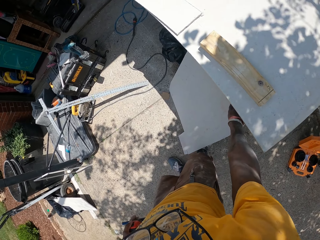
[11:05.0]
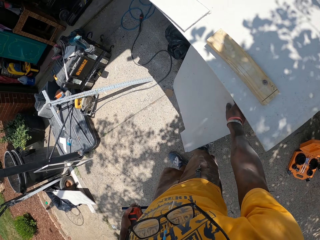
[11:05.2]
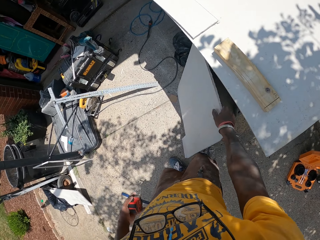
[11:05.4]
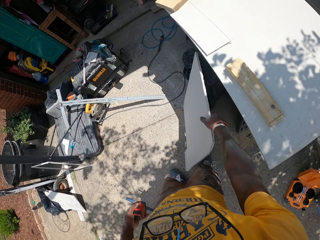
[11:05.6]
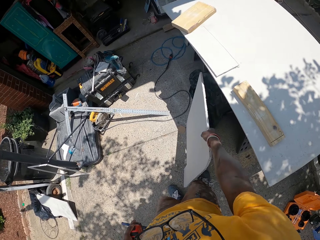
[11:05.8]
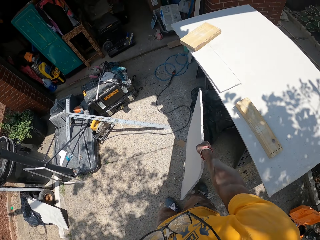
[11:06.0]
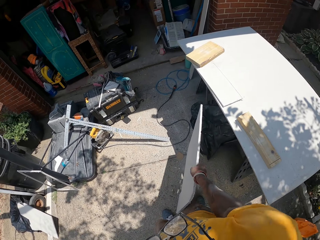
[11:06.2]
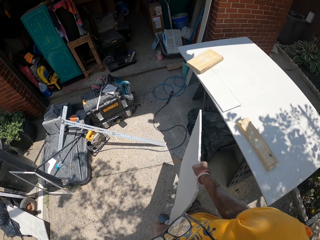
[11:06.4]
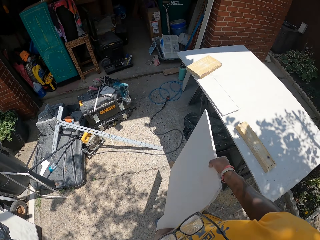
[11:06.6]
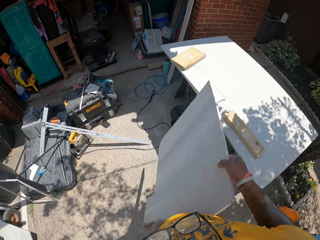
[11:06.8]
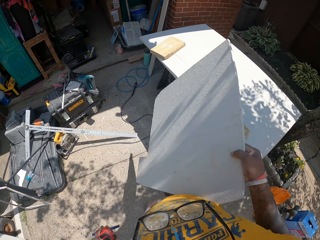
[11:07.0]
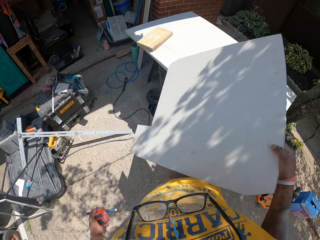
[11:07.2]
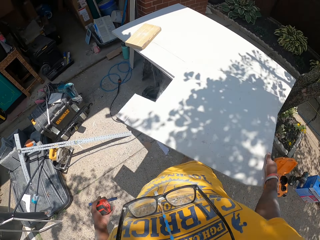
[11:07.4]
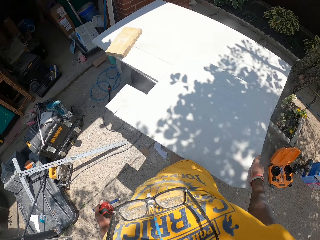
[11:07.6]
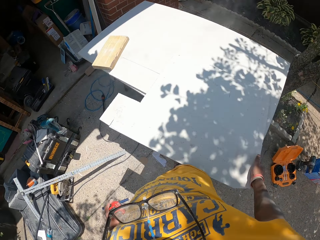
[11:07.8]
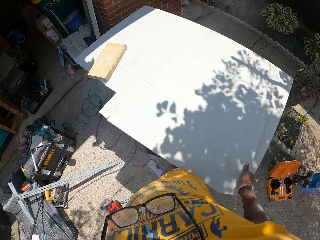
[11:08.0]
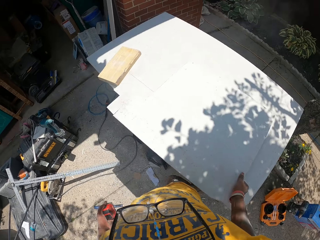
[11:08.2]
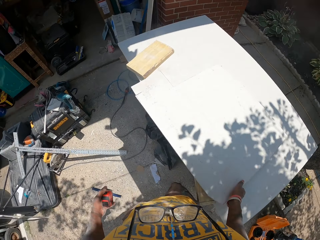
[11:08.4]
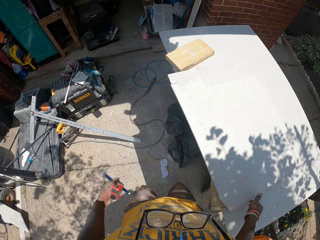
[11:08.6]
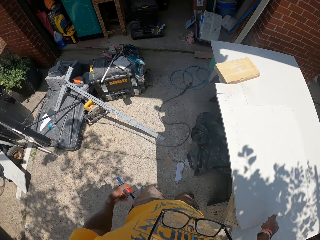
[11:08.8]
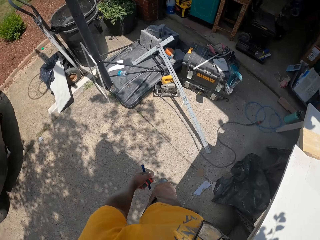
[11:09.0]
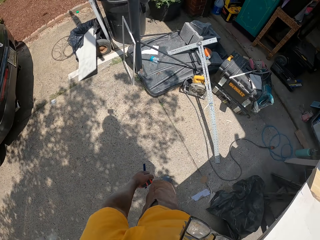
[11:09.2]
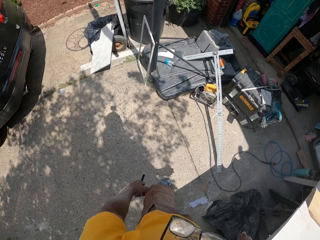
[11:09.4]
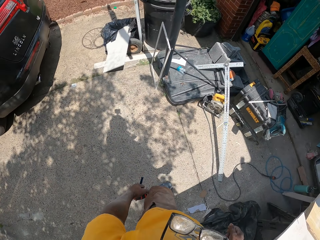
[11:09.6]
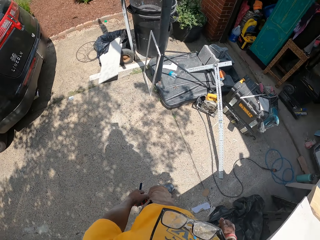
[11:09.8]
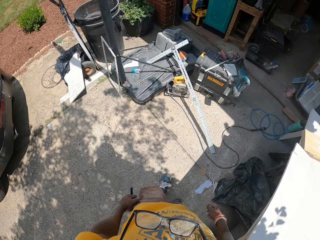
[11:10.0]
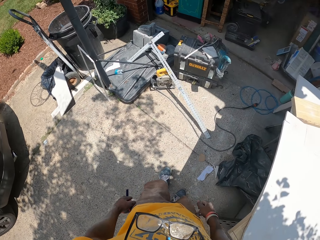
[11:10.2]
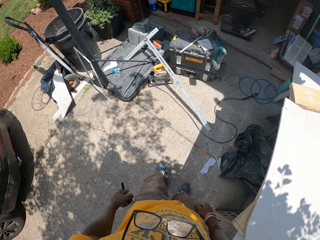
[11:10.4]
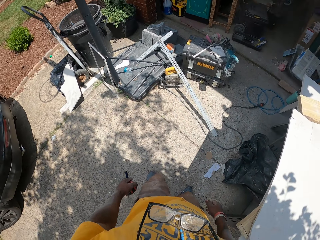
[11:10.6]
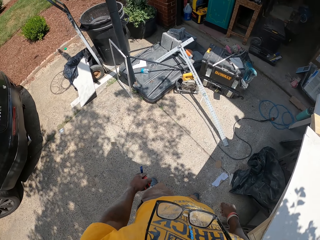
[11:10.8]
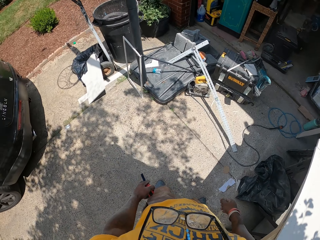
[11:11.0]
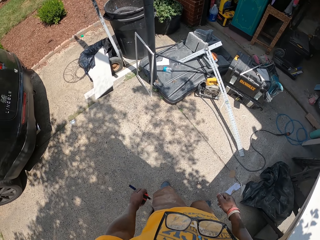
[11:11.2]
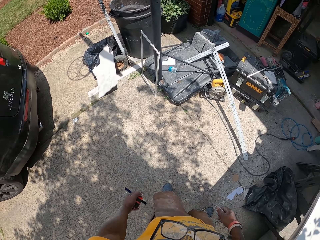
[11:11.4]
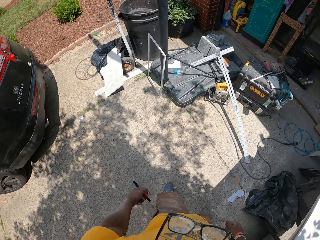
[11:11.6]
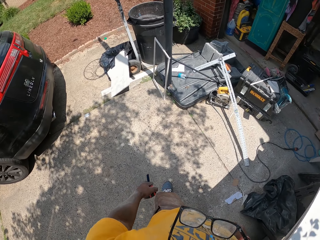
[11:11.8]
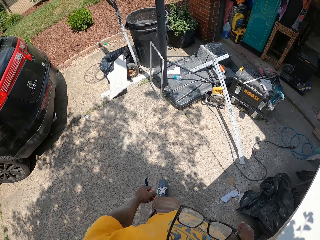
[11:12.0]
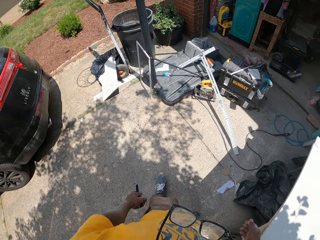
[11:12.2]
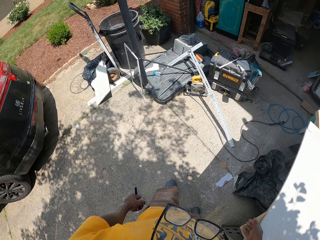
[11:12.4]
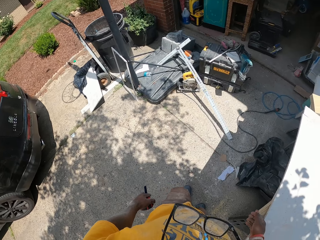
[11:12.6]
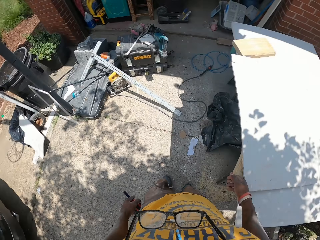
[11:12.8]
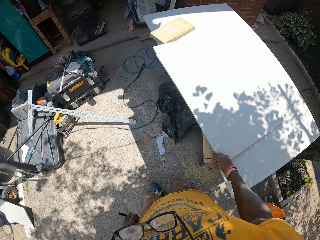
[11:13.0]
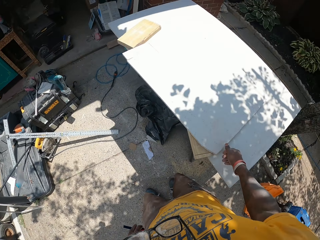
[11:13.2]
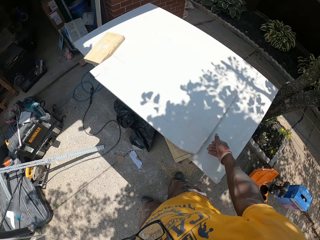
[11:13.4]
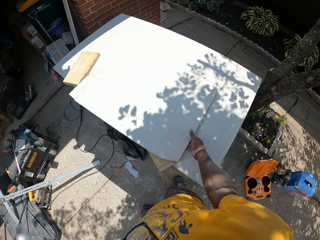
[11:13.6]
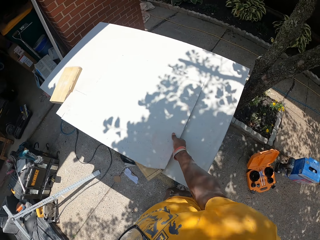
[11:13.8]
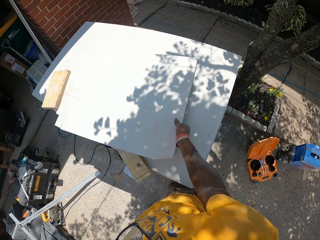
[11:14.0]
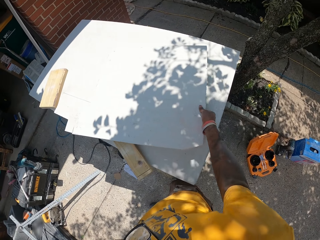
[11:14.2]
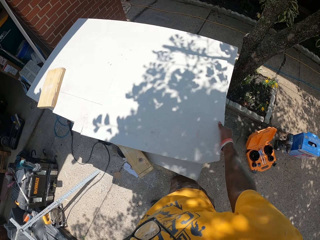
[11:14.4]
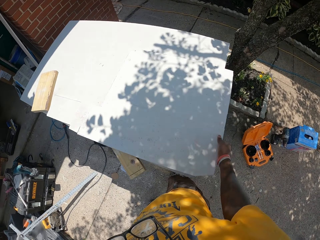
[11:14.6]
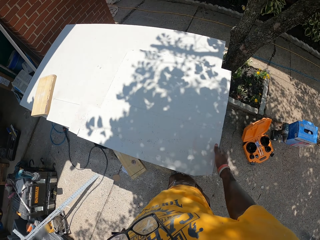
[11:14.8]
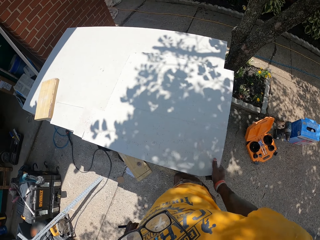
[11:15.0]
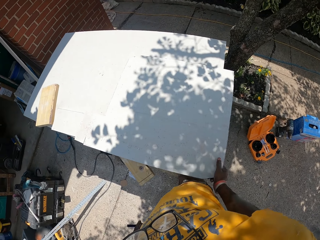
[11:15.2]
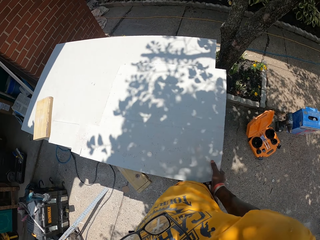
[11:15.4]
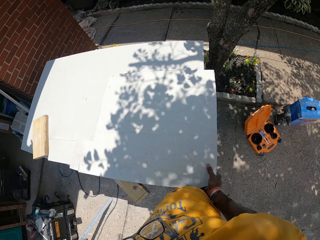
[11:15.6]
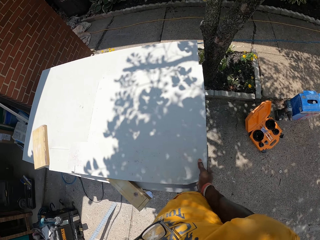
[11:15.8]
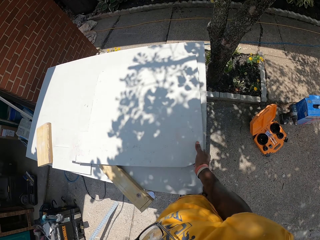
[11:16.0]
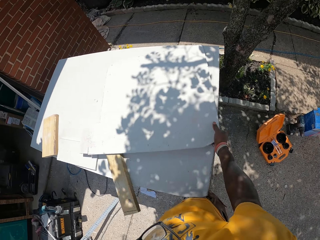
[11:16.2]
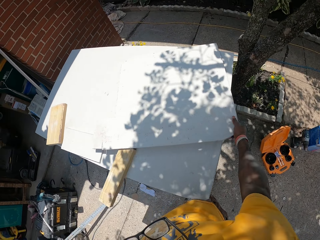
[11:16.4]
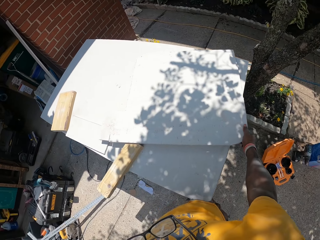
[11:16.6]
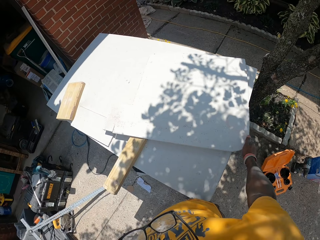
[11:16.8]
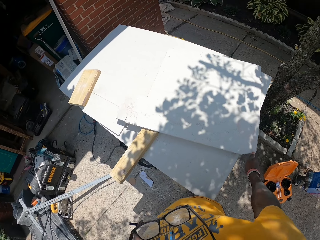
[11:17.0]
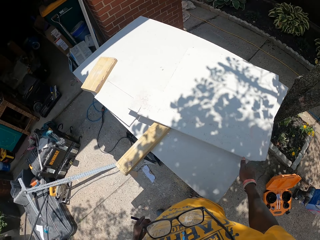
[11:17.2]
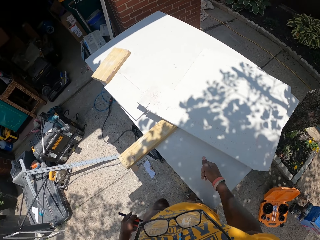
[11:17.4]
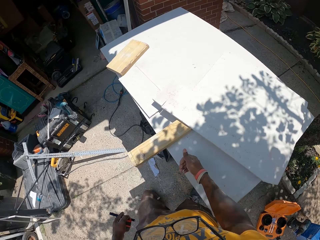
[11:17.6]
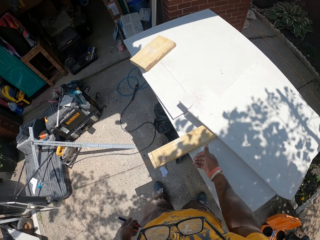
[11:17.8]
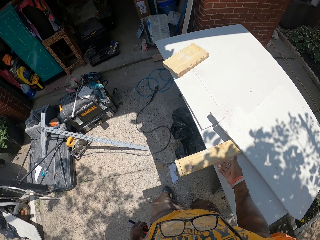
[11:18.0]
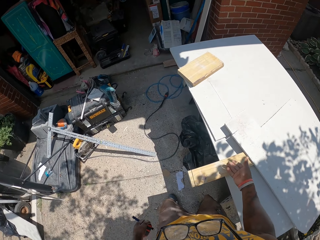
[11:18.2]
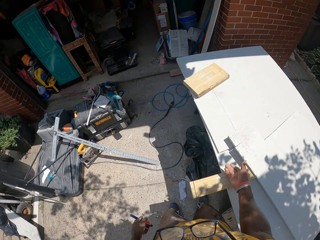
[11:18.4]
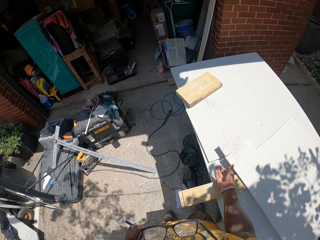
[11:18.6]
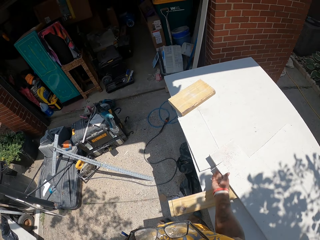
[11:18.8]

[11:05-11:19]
The camera wearer picks a slate sheet or wood resting on the work table with his right hand. He touches the wood. He places the slate sheet on the work table. He looks around. He moves the wood.

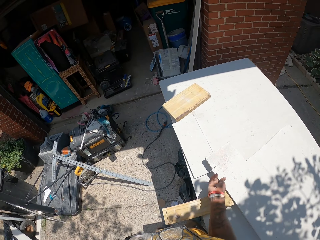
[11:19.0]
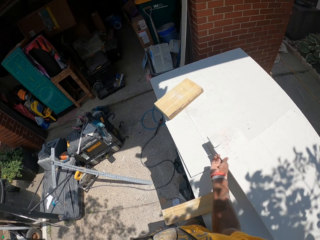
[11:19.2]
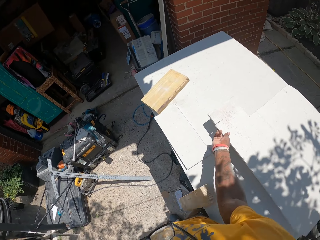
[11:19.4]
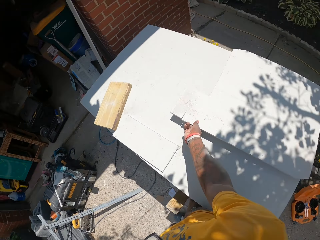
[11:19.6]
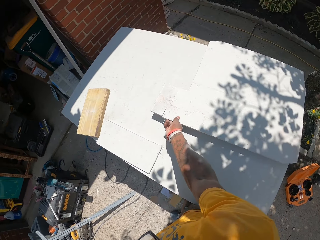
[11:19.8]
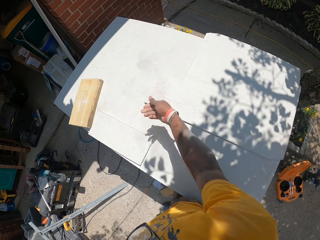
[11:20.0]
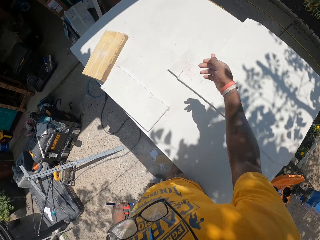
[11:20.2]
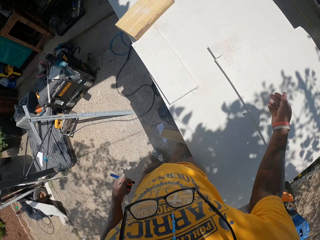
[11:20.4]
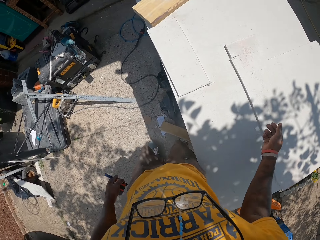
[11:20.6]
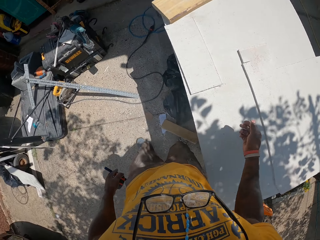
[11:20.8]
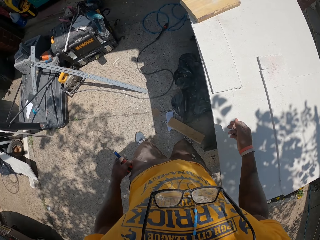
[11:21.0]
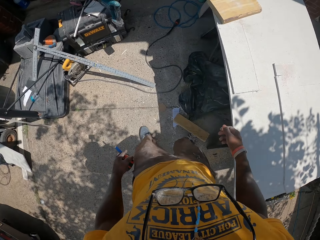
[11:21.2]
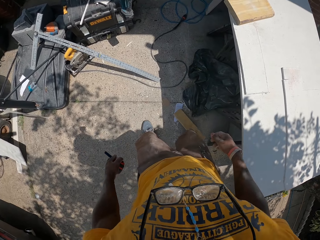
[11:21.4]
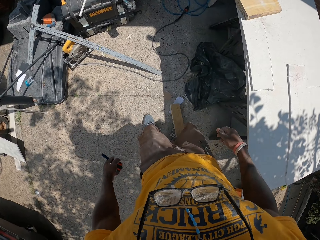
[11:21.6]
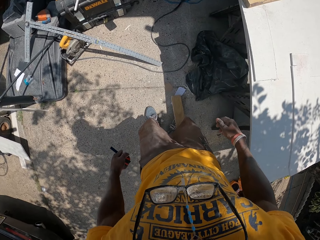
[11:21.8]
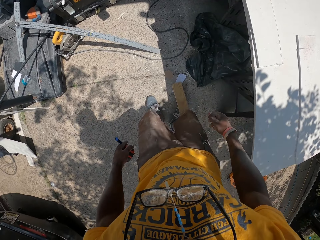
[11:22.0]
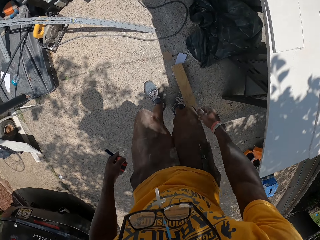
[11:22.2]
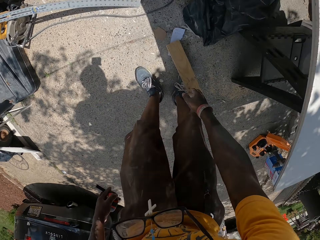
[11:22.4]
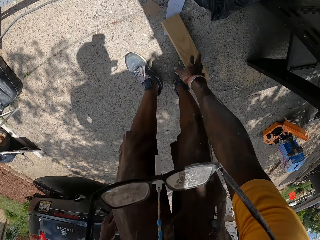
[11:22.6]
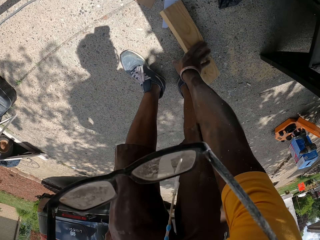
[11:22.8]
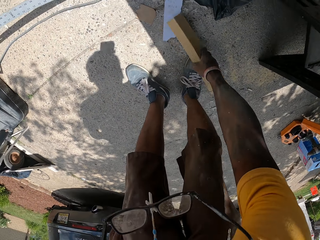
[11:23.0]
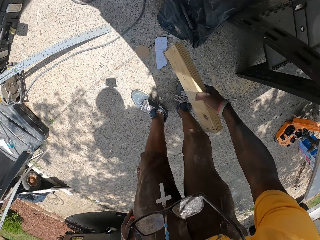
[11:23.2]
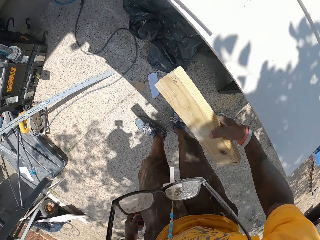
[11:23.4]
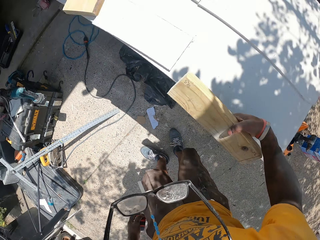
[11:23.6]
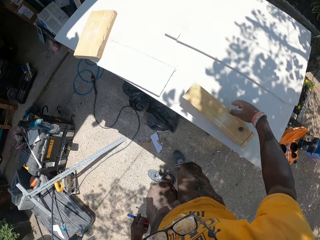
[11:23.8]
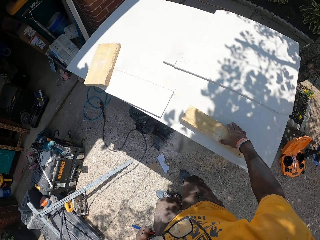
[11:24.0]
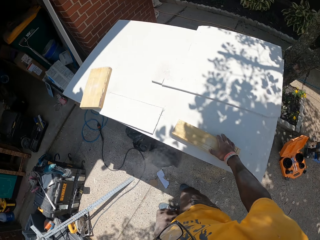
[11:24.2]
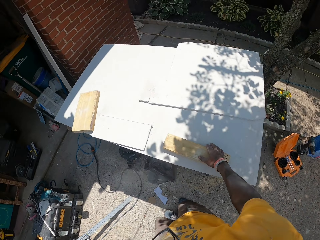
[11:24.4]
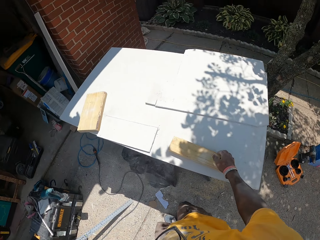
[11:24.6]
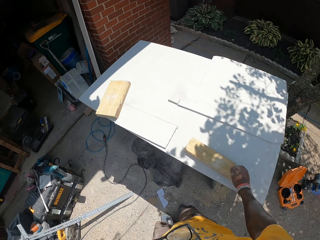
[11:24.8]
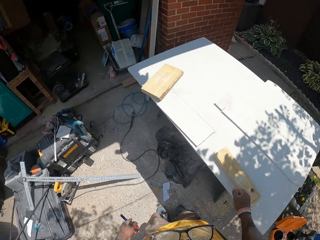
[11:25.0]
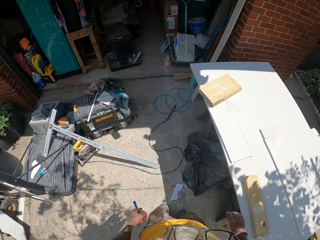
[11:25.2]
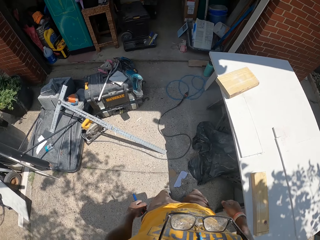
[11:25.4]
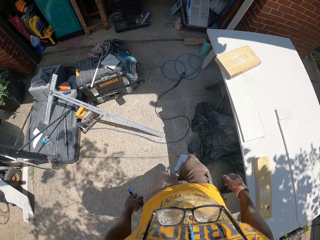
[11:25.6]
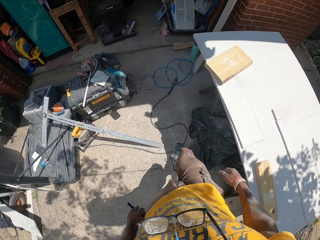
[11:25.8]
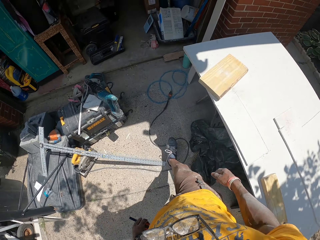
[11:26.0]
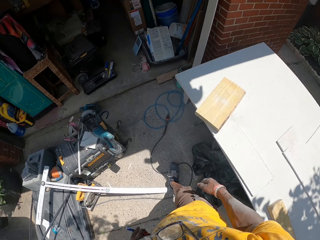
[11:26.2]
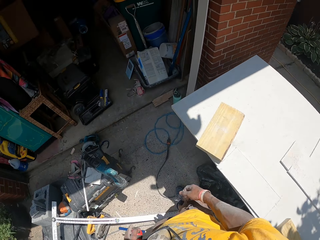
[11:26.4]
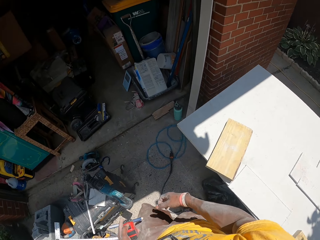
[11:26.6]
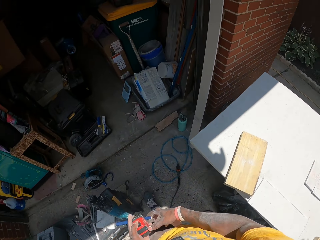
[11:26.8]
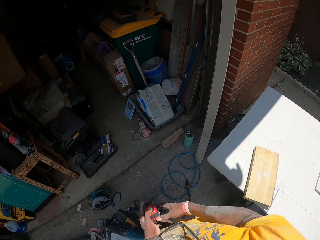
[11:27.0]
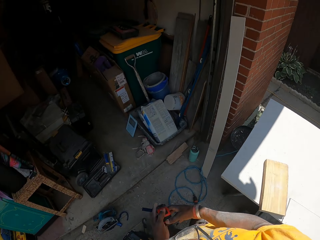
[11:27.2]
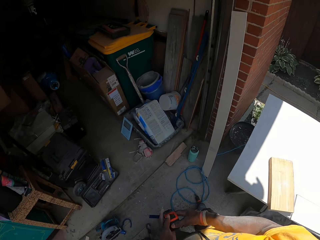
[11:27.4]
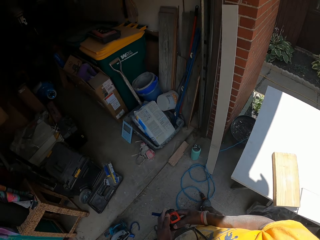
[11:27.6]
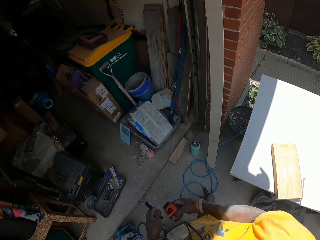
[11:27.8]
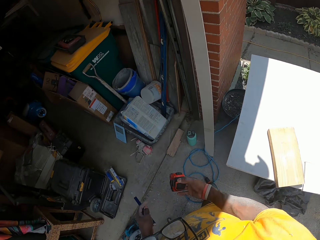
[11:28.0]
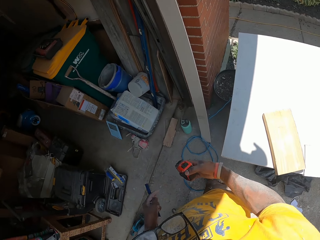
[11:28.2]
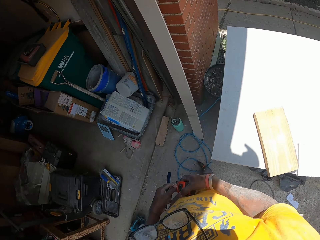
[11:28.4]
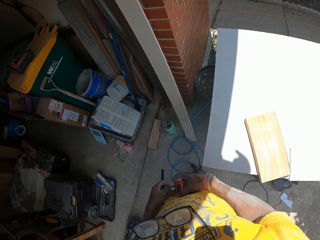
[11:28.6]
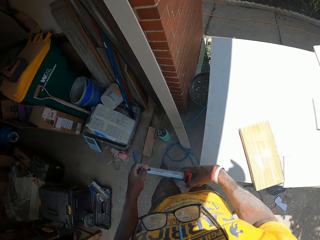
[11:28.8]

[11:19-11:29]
The camera wearer picks the small piece of wood that fell from the work table with his right hand. He places the small piece of wood on the work table with his right hand. He moves around.
